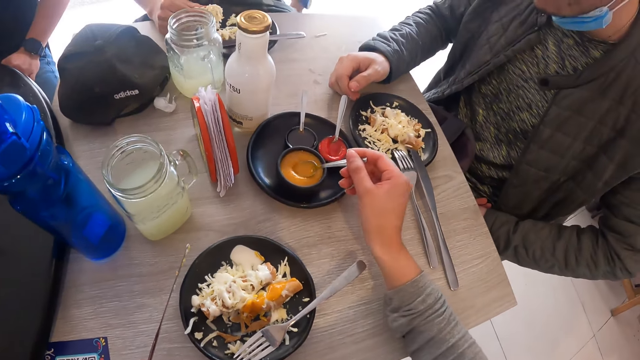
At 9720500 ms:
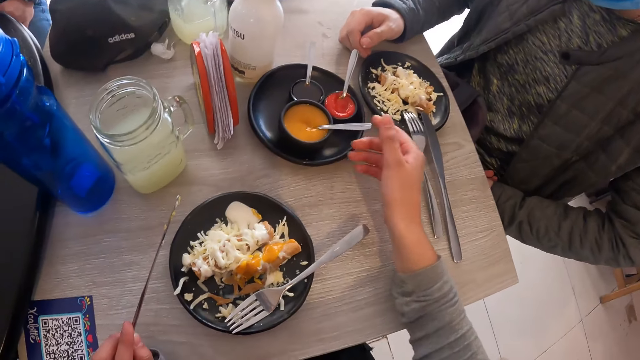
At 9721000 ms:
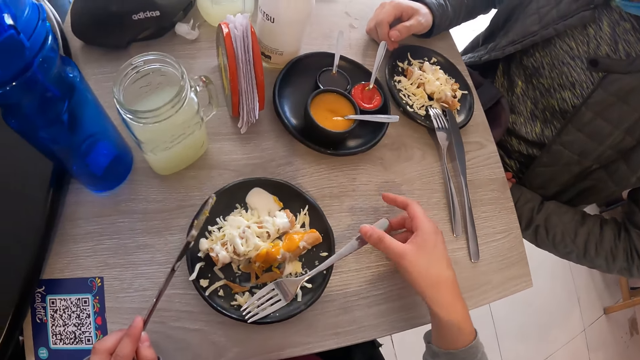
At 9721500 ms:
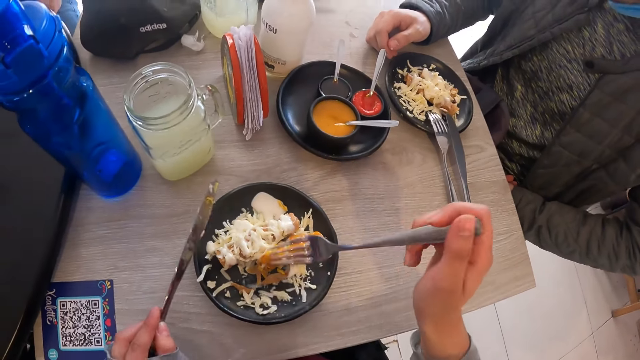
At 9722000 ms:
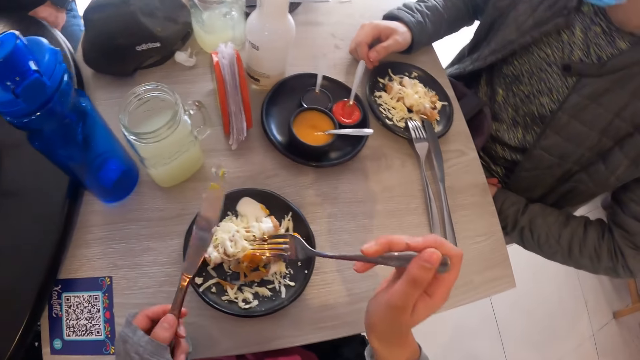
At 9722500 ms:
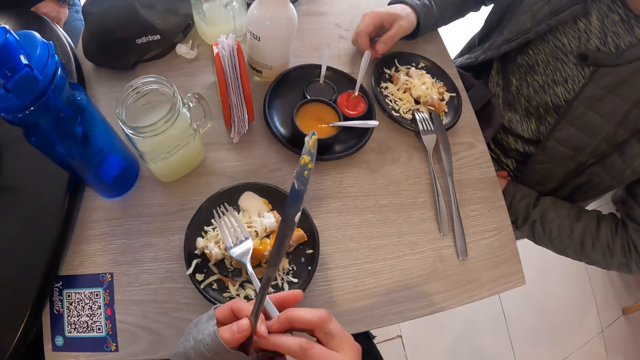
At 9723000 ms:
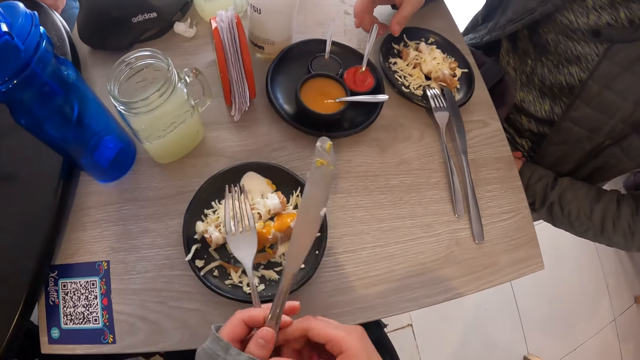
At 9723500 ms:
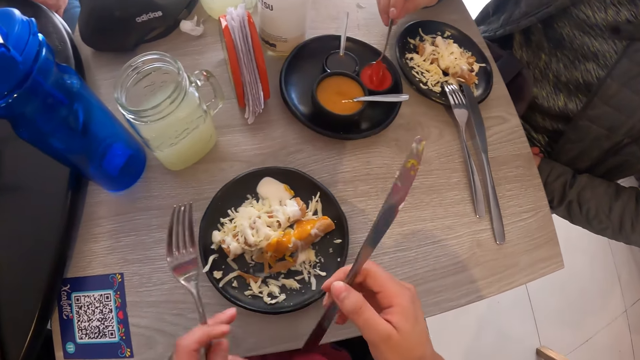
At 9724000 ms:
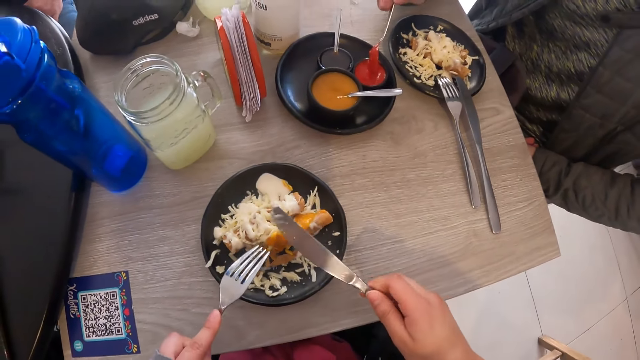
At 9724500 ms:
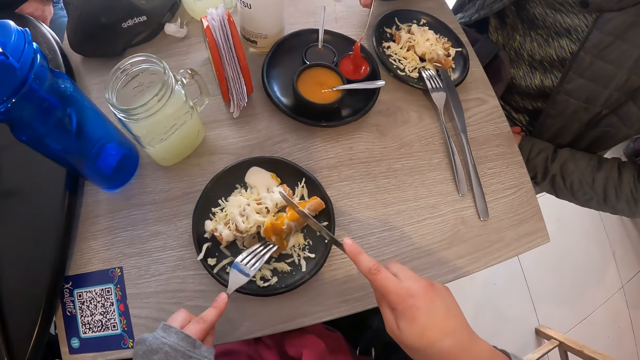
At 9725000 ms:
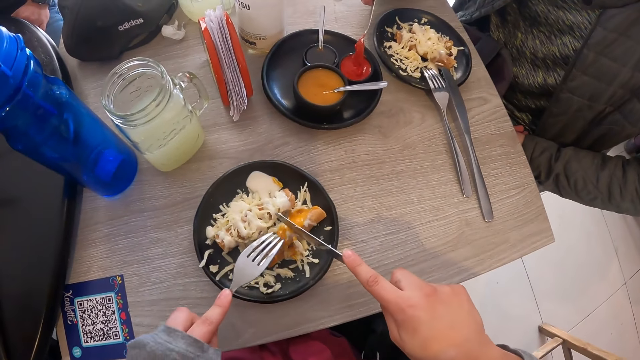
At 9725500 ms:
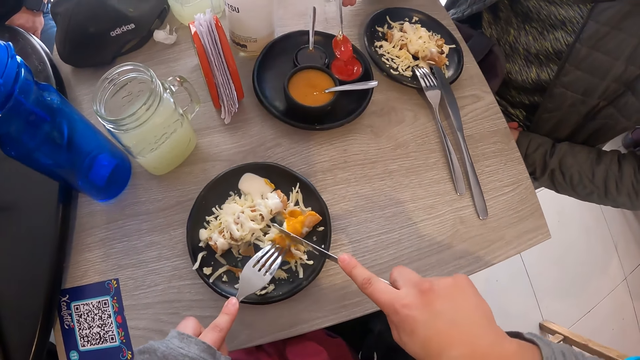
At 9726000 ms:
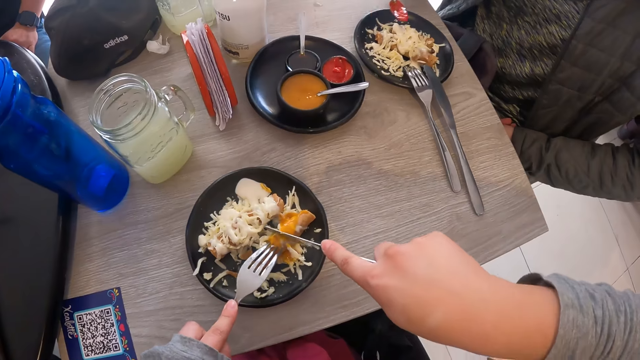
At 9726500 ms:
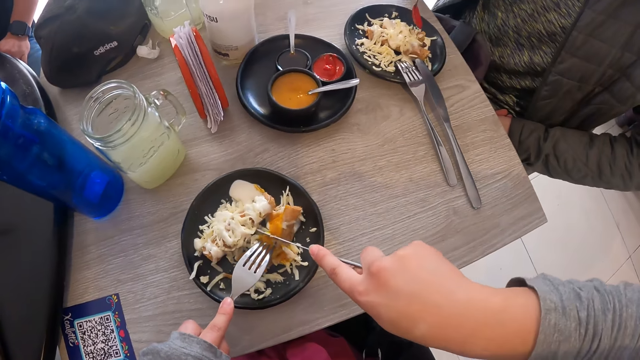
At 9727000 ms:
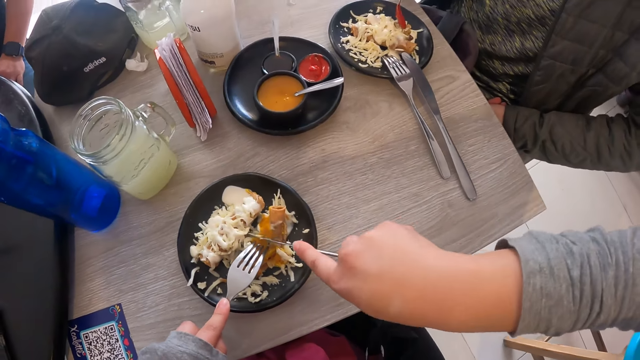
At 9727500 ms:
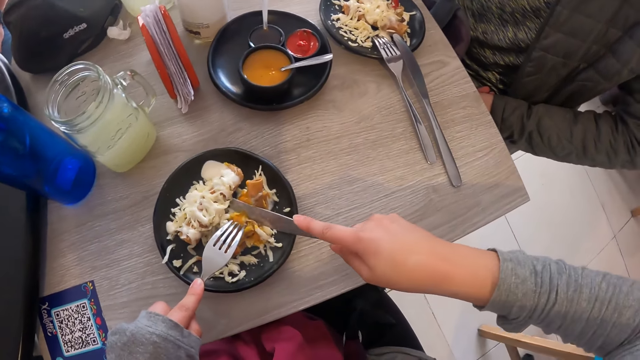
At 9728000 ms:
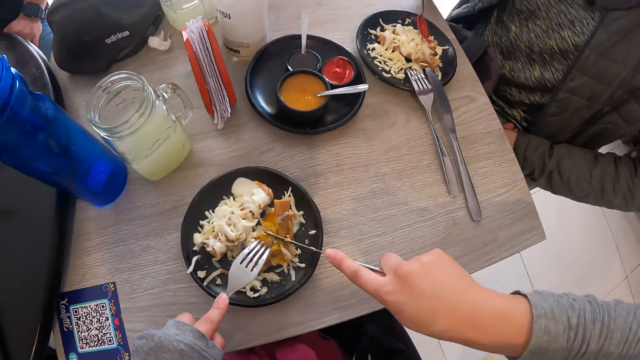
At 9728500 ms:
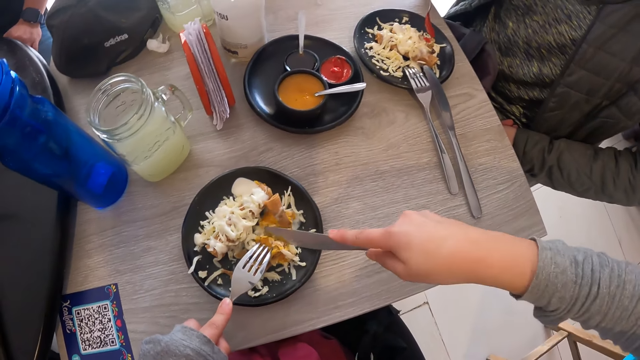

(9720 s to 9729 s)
The camera wearer drops the spoon on the mustard bowl on the table with his right hand. He picks the fork from the edge of the plate on the table with his right hand. He passes the fork from his right hand to his left hand. He passes the table knife from his left hand to his right hand. The man collects ketchup from the ketchup bowl on the table with the spoon in his left hand. The camera wearer eats using the fork and the dinner knife. The man puts ketchup on the plate of cheese dog with the spoon in his right hand.

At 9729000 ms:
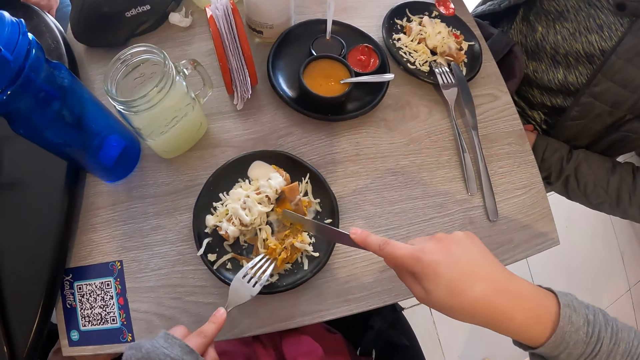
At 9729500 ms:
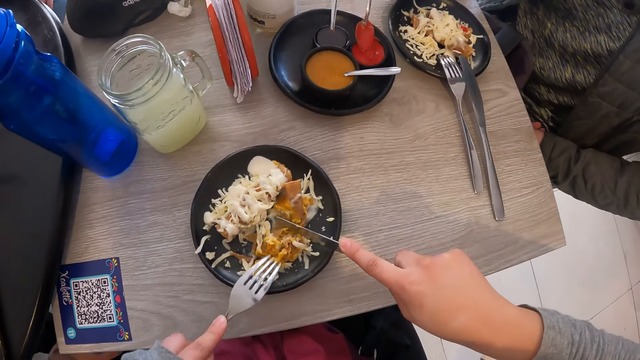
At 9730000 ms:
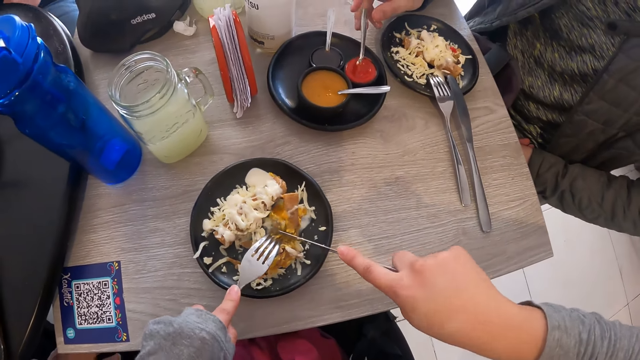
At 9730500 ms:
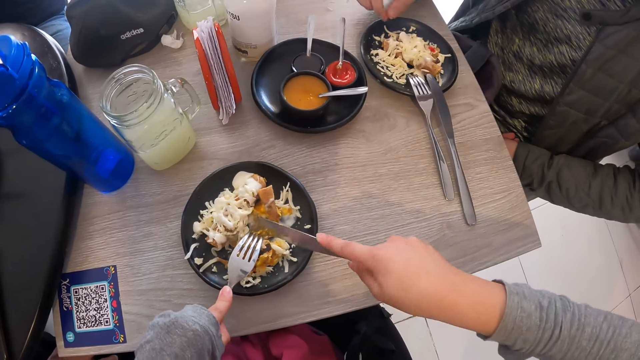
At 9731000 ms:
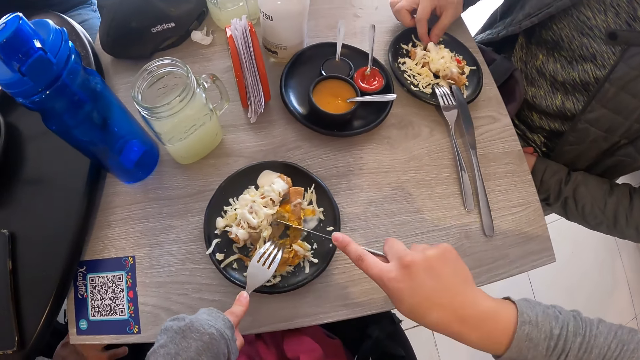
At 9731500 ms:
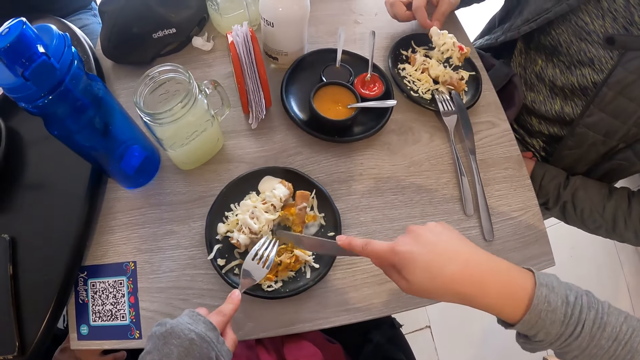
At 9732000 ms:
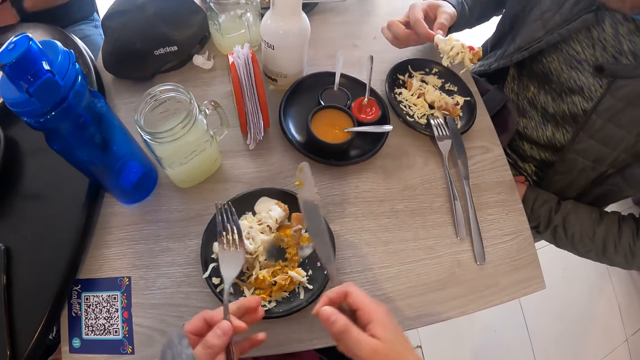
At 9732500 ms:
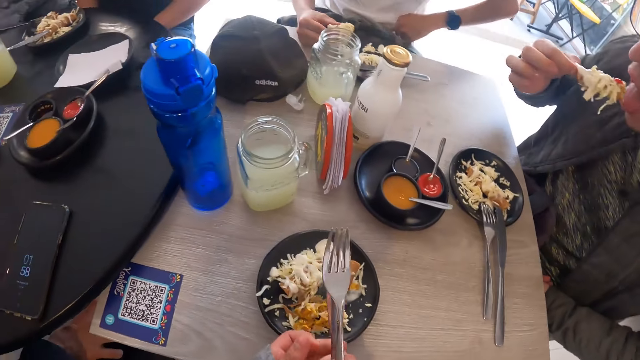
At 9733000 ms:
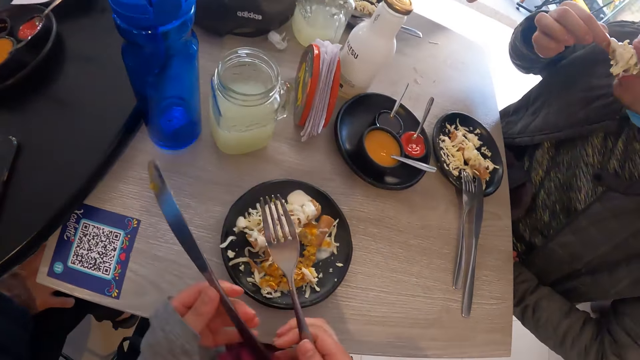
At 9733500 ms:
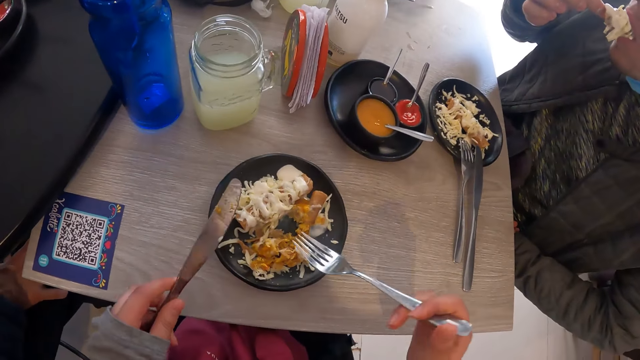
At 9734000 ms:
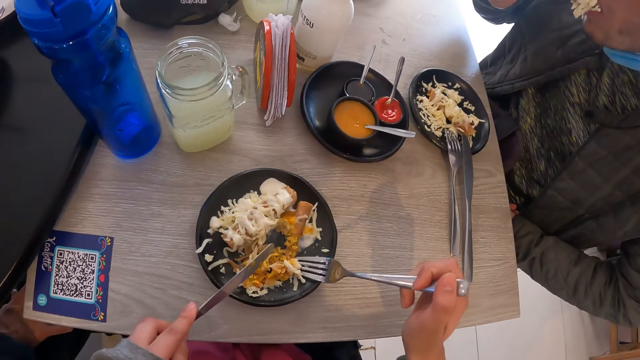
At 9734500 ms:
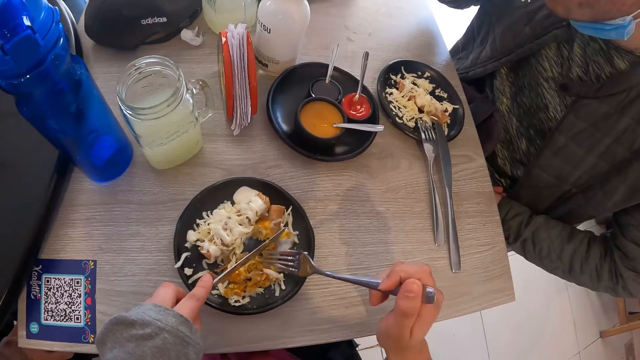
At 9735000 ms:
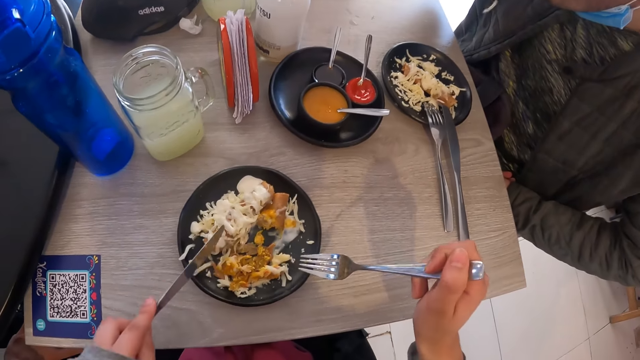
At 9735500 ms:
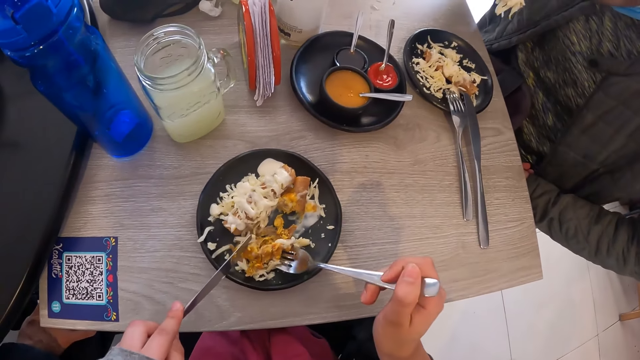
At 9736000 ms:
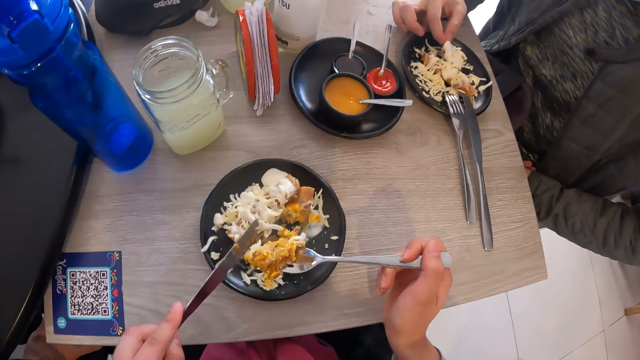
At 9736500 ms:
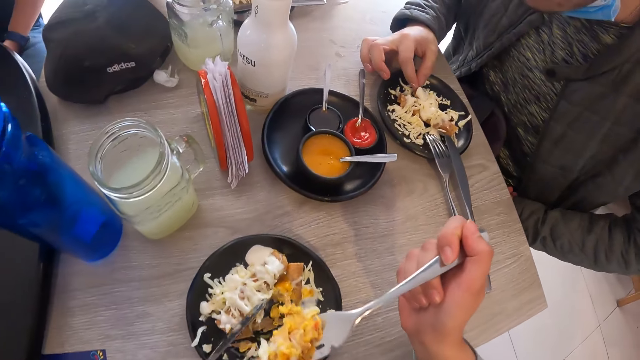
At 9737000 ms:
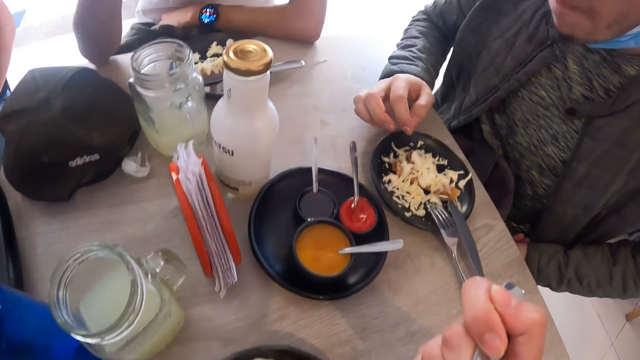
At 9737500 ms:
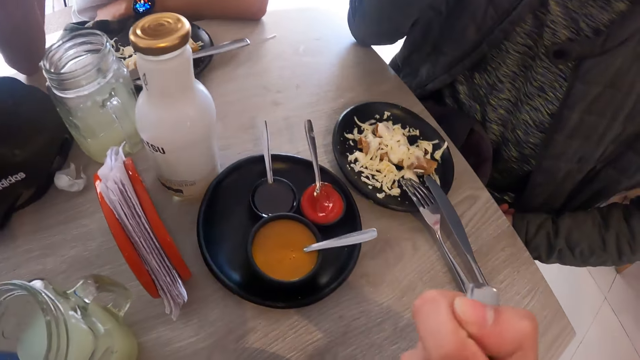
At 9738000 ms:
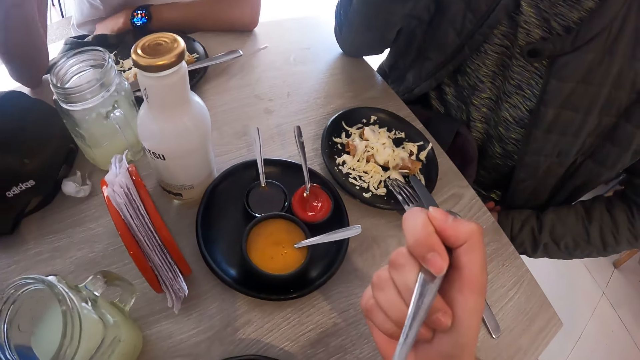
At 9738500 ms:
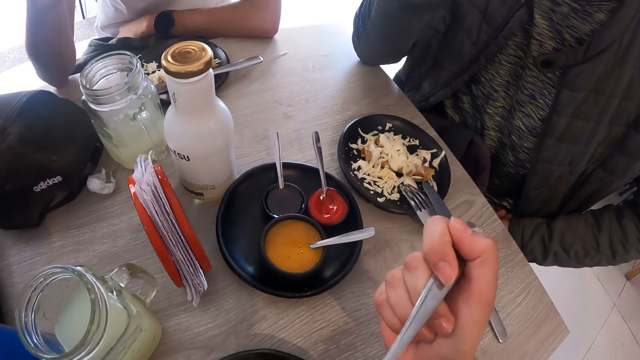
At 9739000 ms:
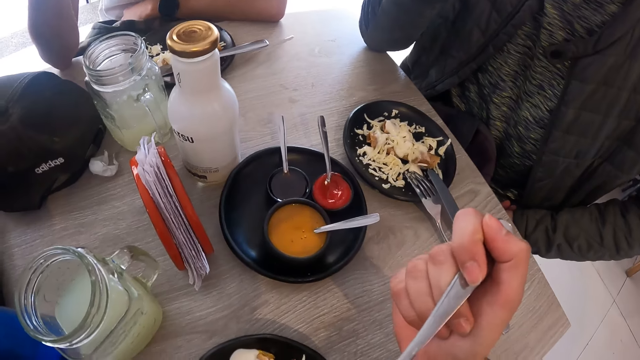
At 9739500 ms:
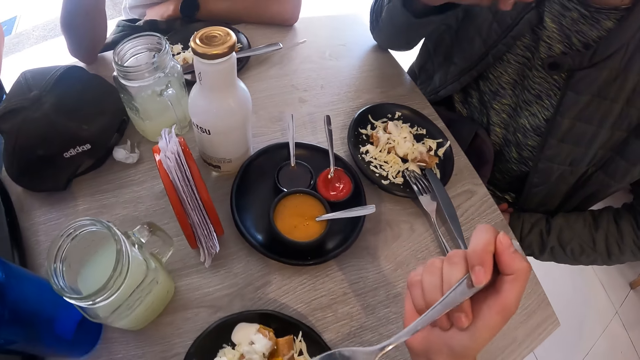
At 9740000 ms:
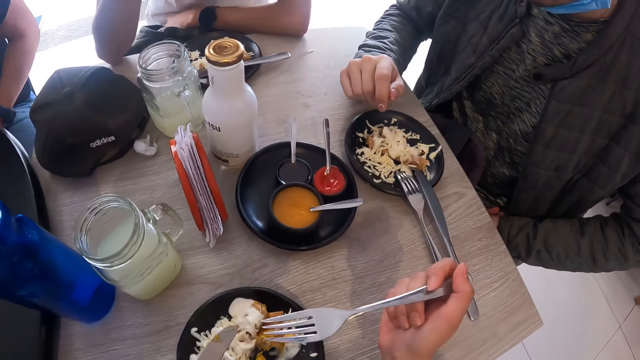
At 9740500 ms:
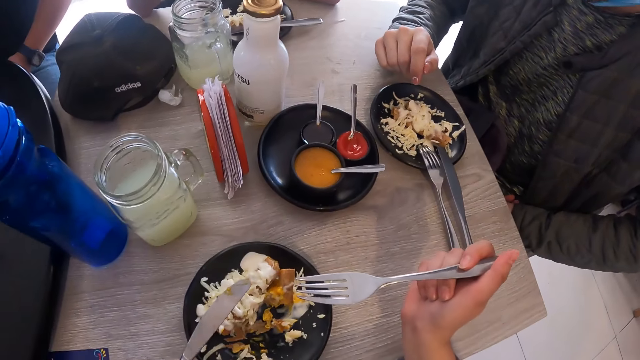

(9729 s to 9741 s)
The man drops the spoon on the ketchup bowl on the table with his right hand. He eats cheese dog from the plate on the table with his right hand. The camera wearer passes the table knife from his right hand to his left hand. He passes the fork from his left hand to his right hand. He eats cheese dog from the plate on the table with the fork and knife in both hands. He takes the portion of food from the plate with the fork in his right hand. Another man drops the sausage on the plate with his right hand. The camera wearer eats the portion of food from the fork in his right hand.
